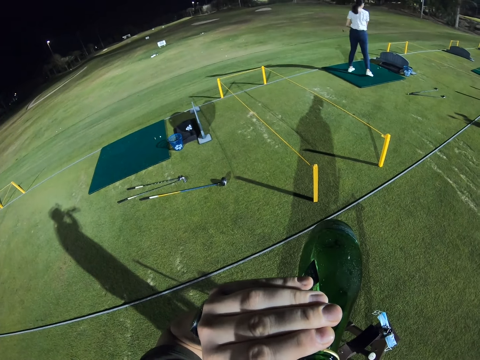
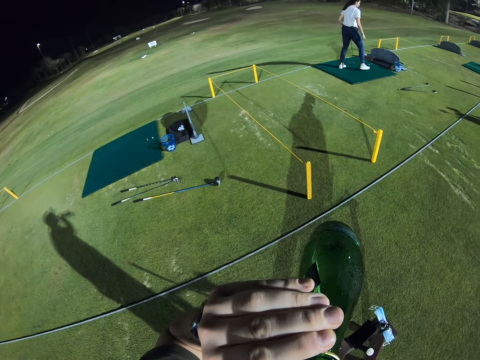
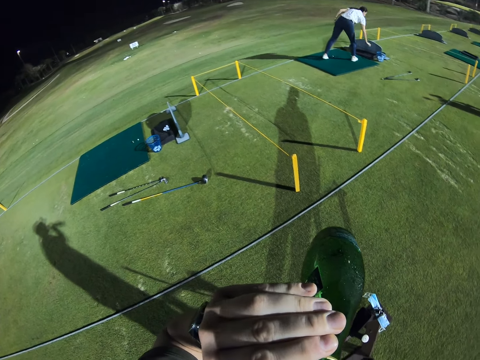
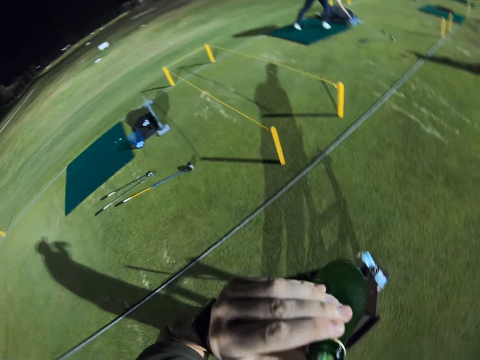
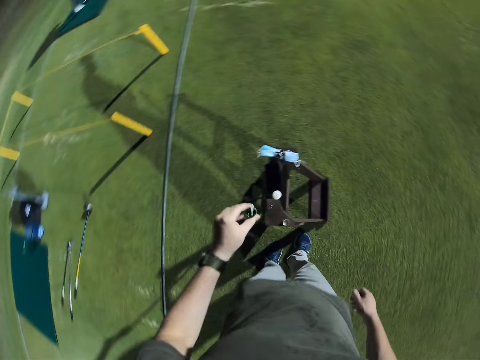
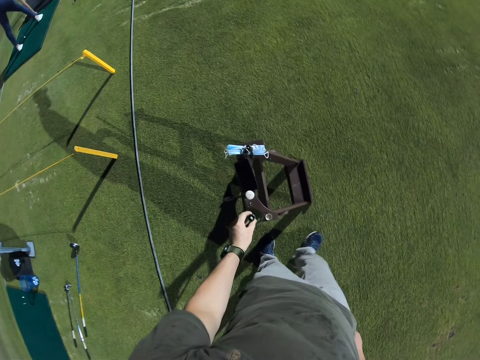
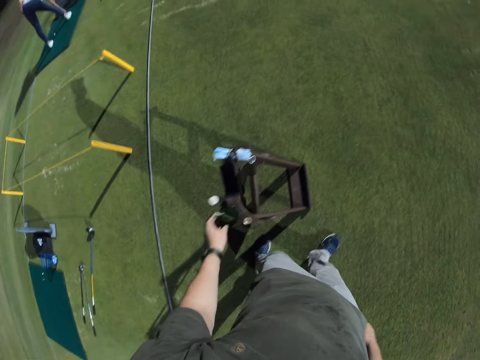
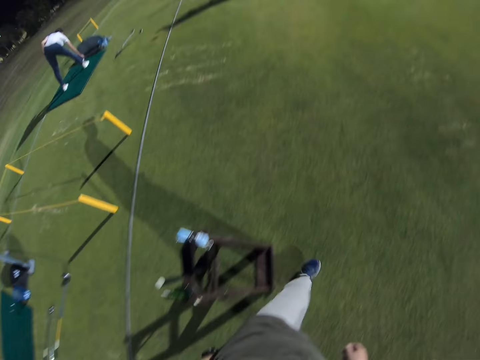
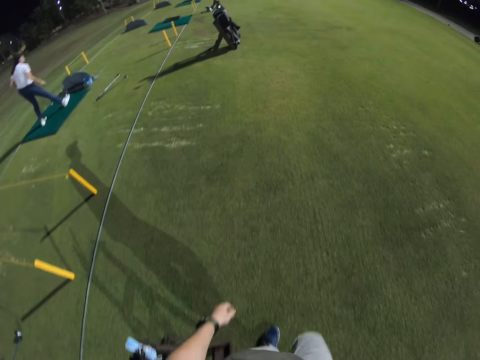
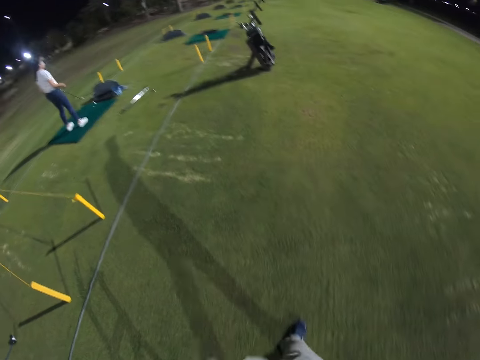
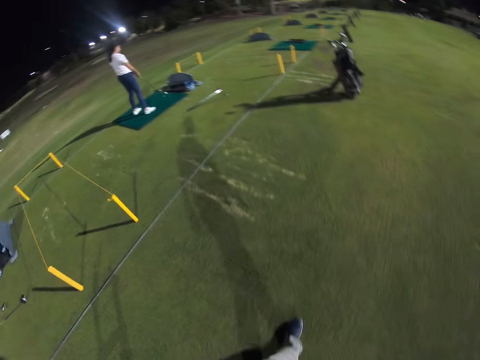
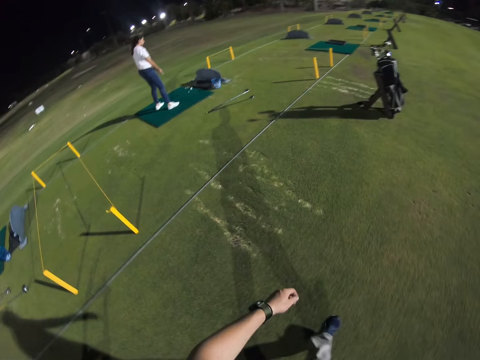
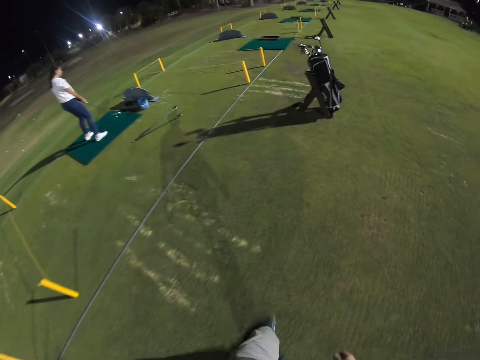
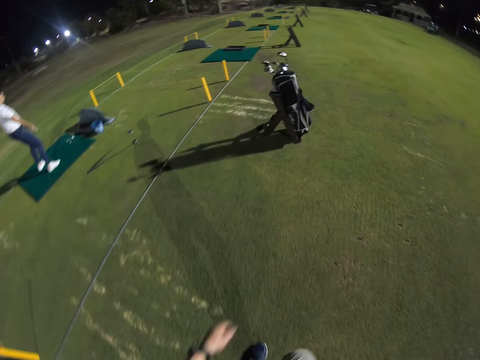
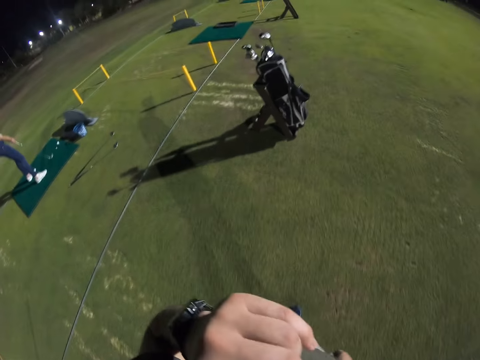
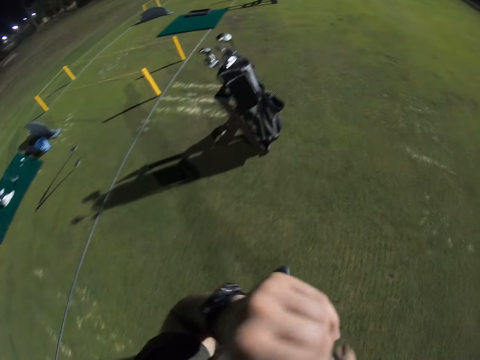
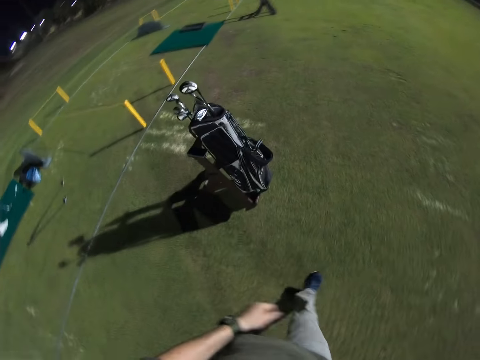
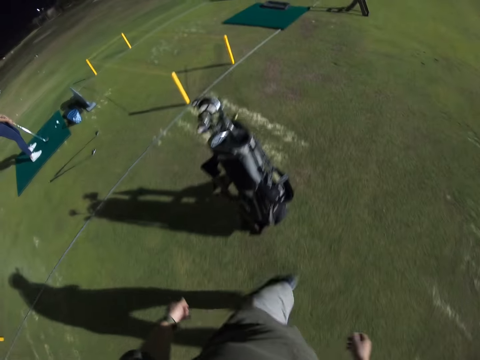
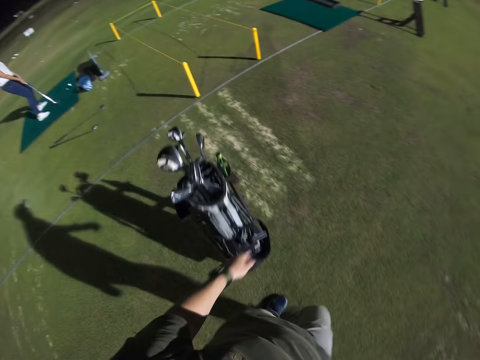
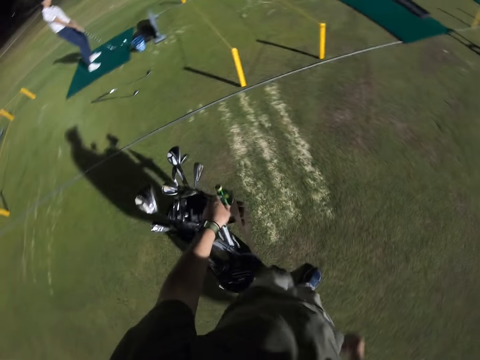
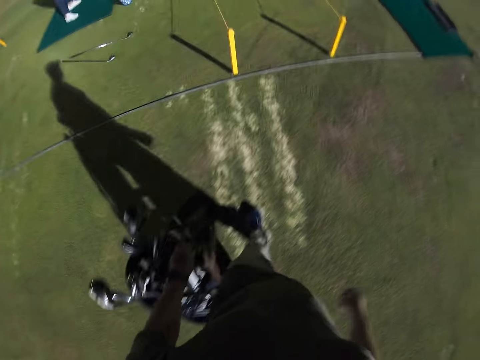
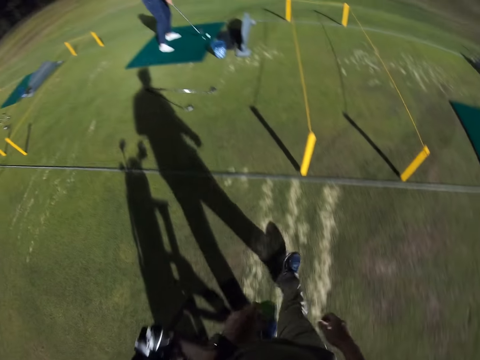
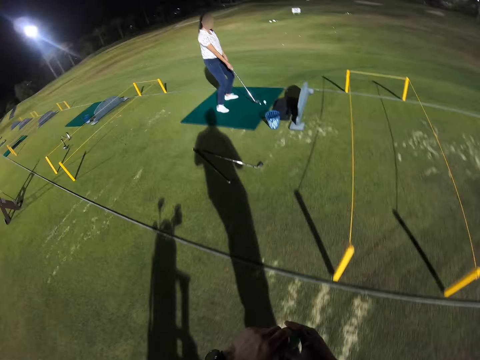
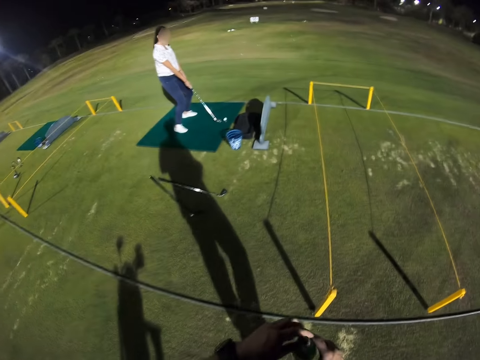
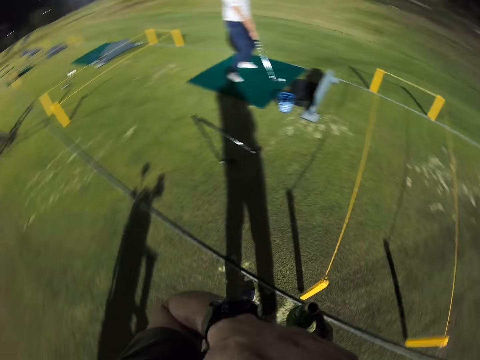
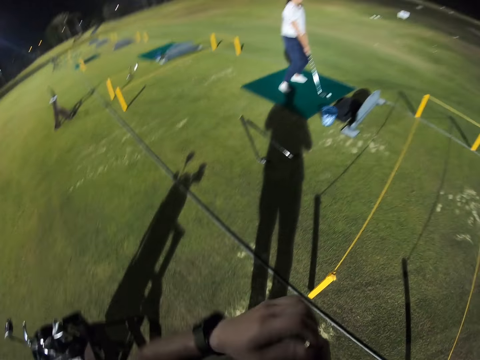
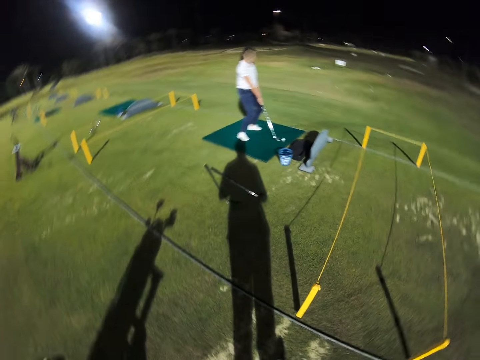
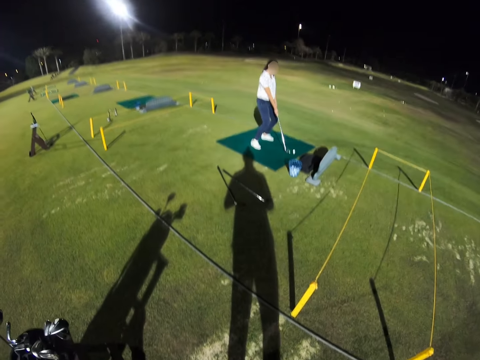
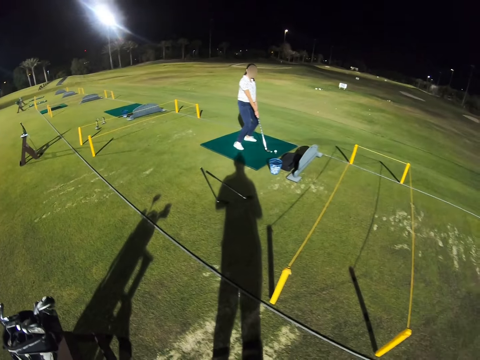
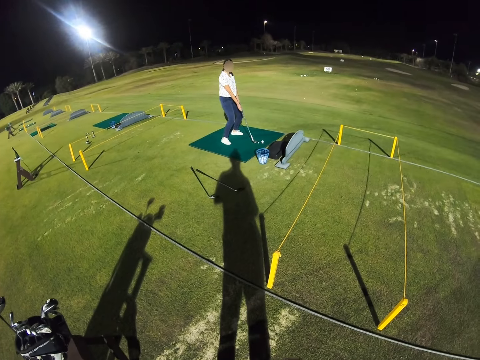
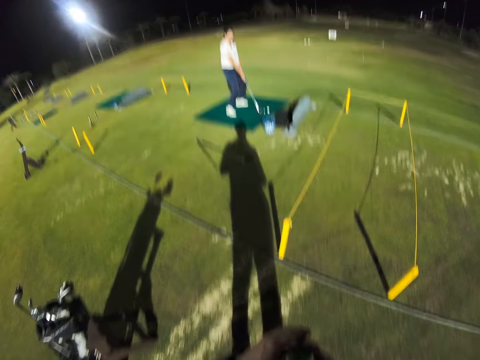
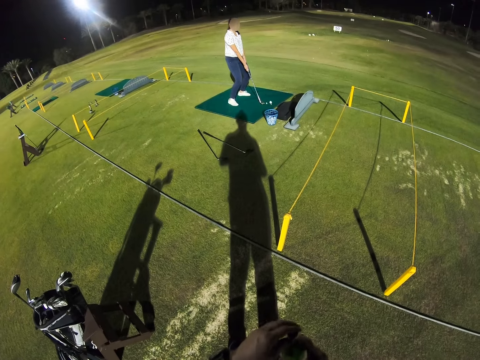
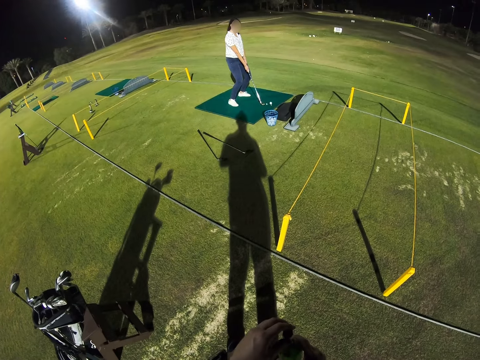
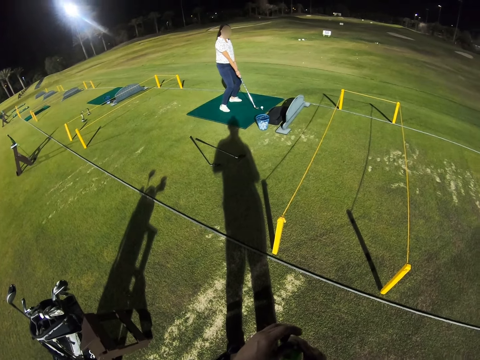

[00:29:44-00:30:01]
The camera wearer looks around a field. A lady plays golf. The camera wearer puts down the bottle. He walks around the field. He rubs his chin. He walks around the field. He picks up the bottled drink. He walks around the field. He looks around the field.

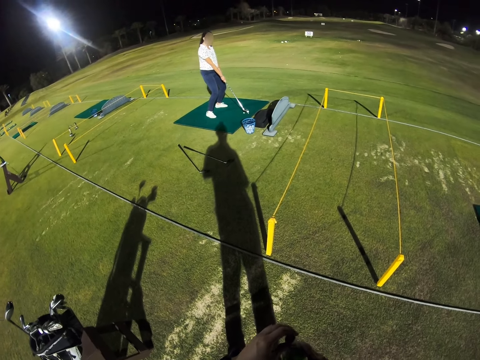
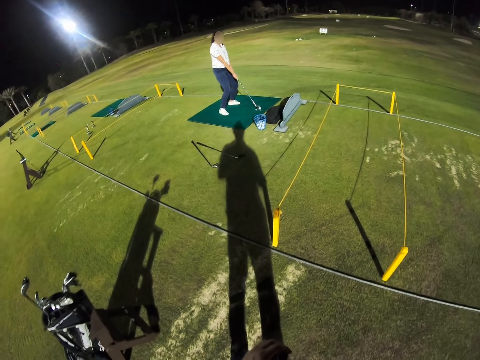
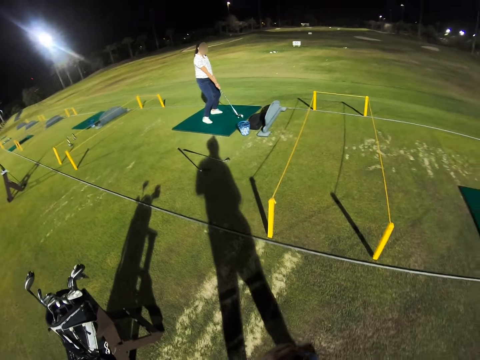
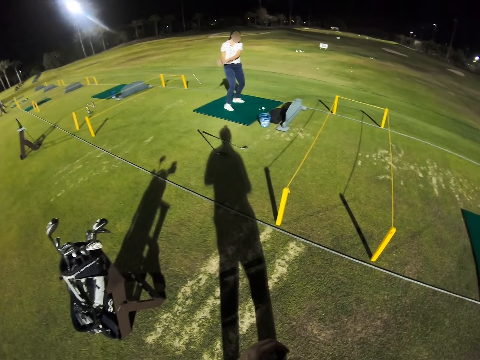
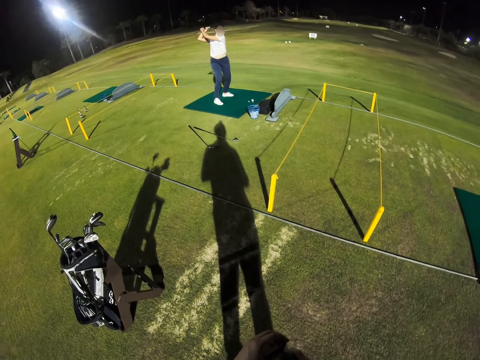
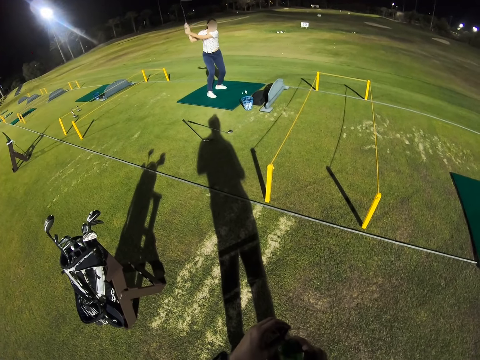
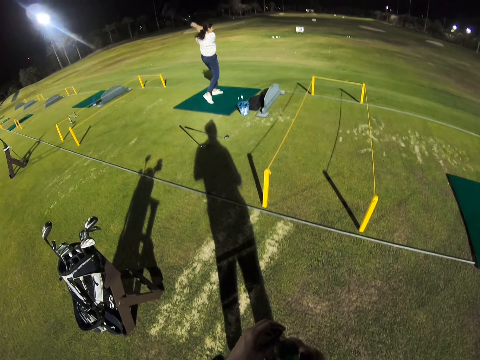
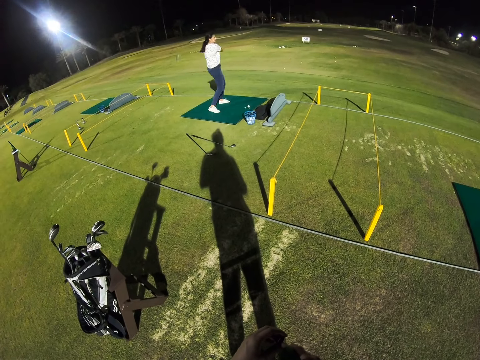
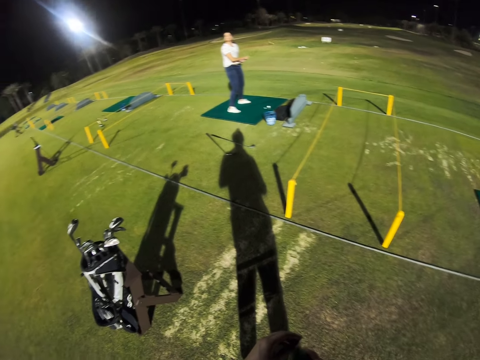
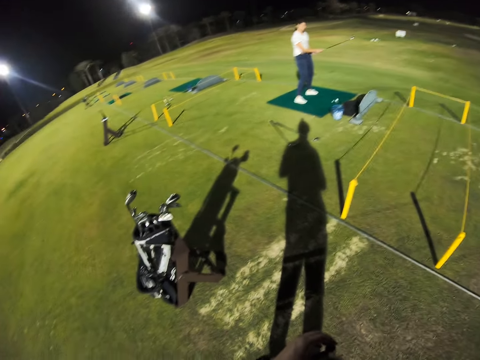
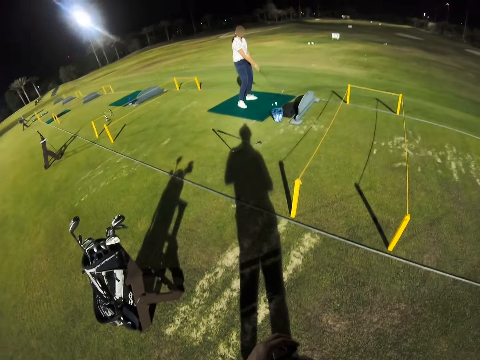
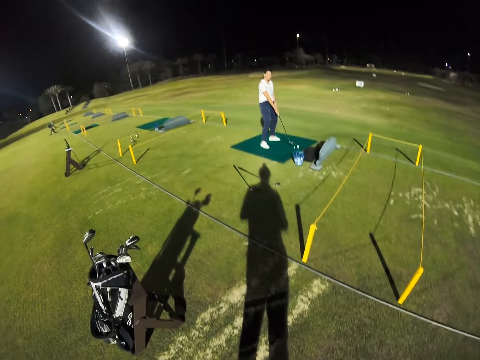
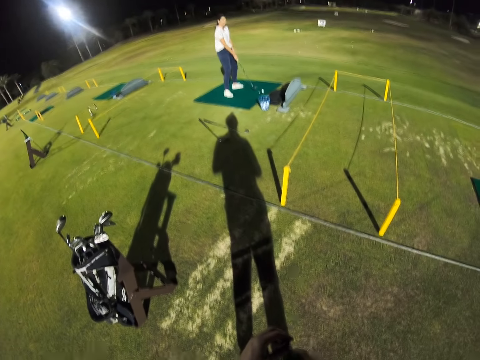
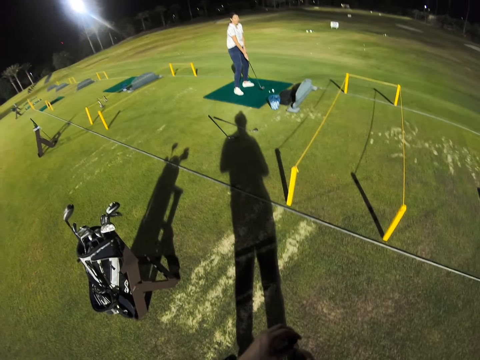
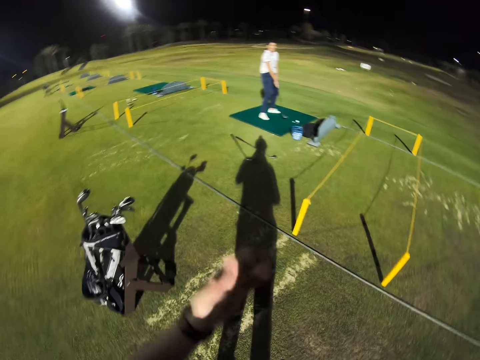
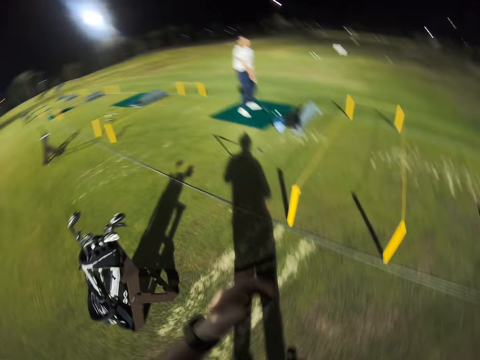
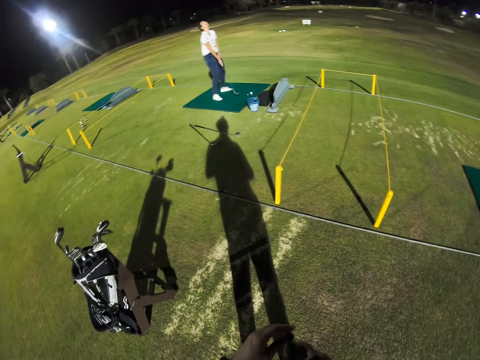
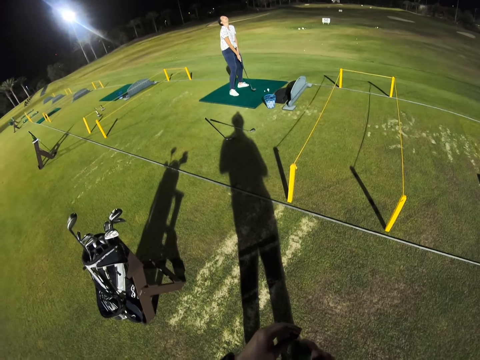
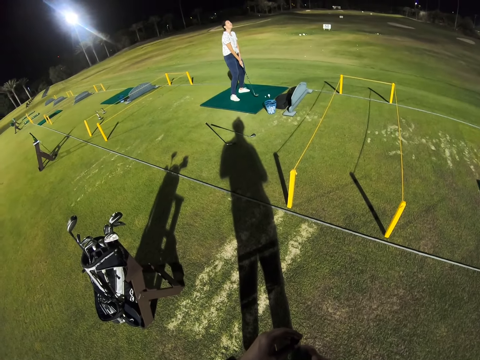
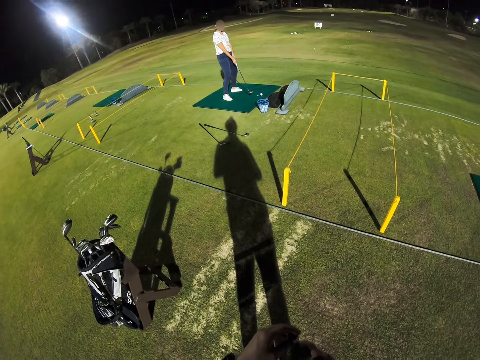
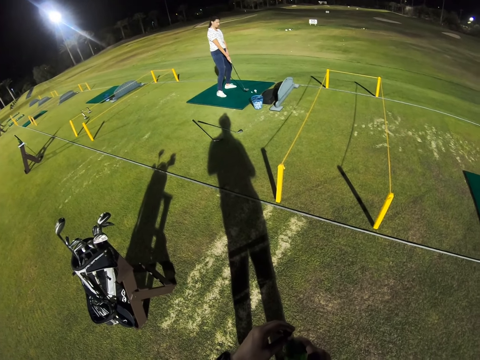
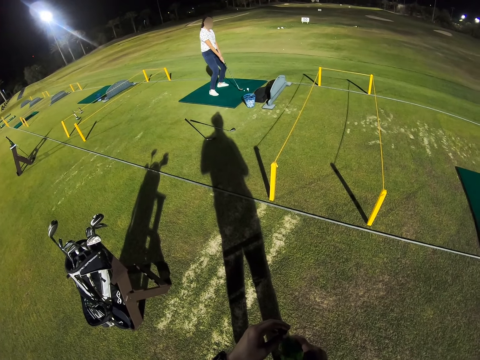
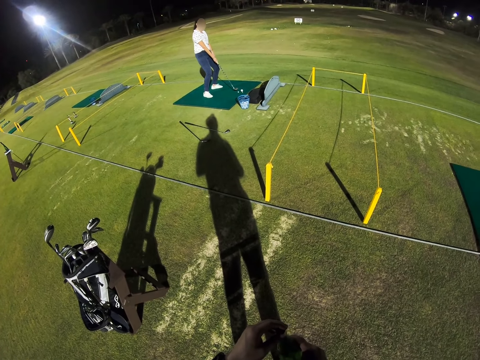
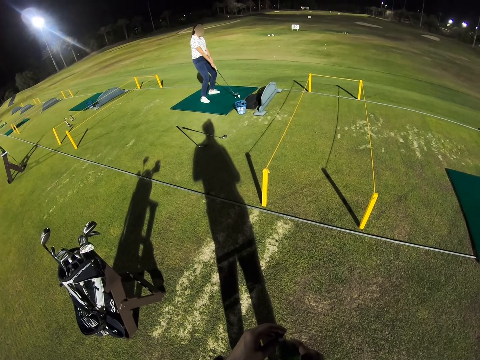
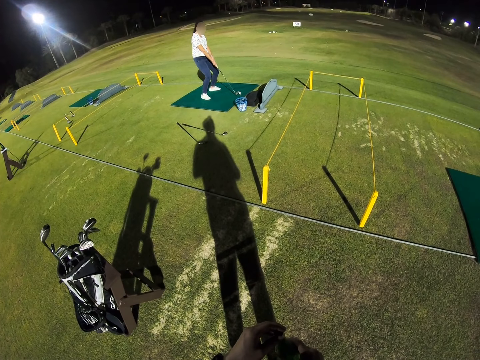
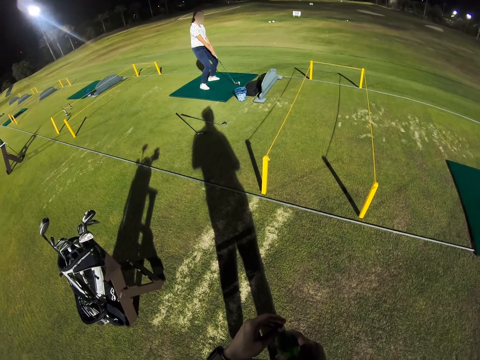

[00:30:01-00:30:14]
The camera wearer rotates the camera. A lady plays golf. The lady swings a putter. The camera wearer looks around a field. They rotate the camera. They interact with the lady. The lady swings the putter.
